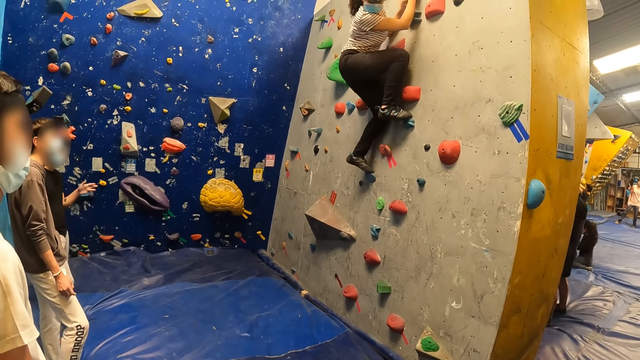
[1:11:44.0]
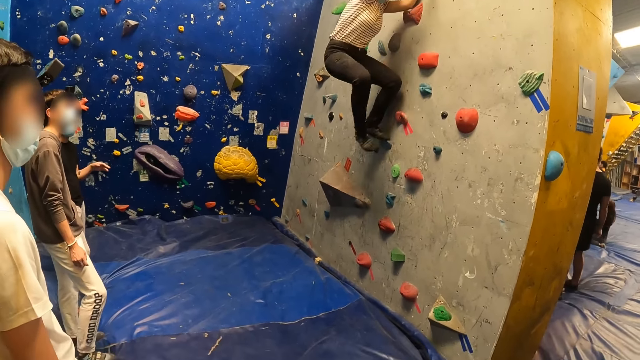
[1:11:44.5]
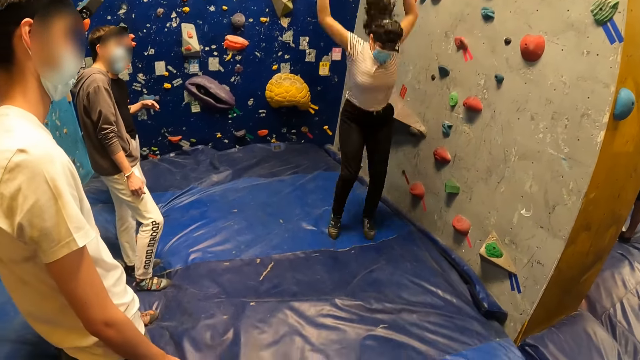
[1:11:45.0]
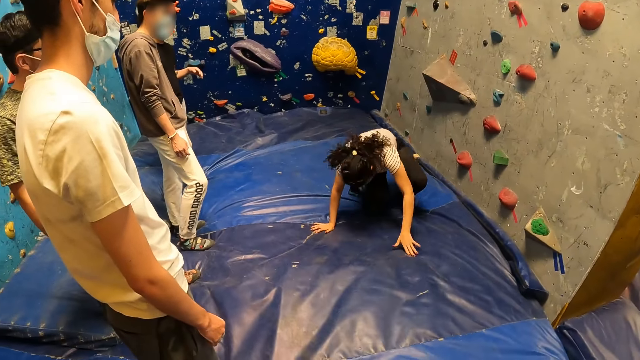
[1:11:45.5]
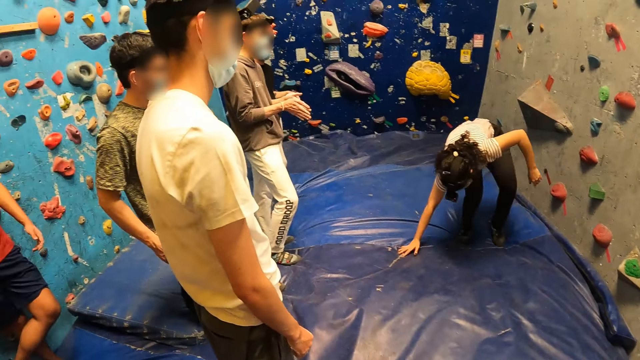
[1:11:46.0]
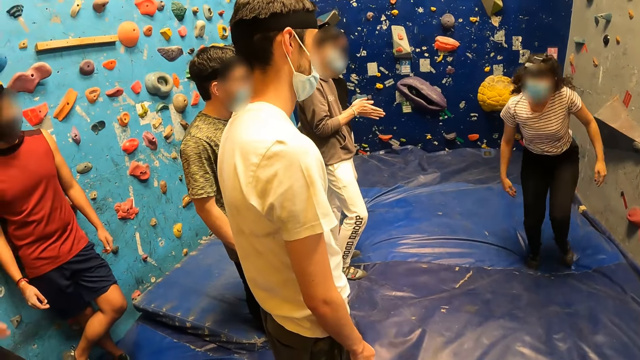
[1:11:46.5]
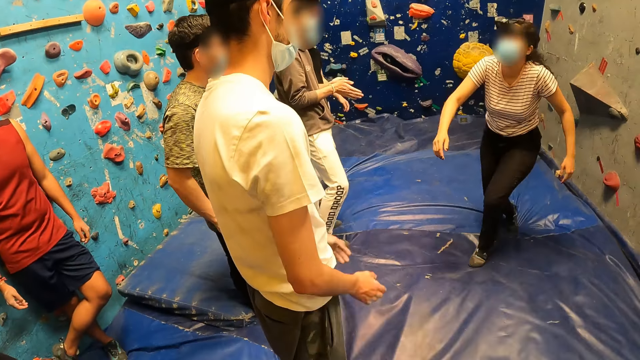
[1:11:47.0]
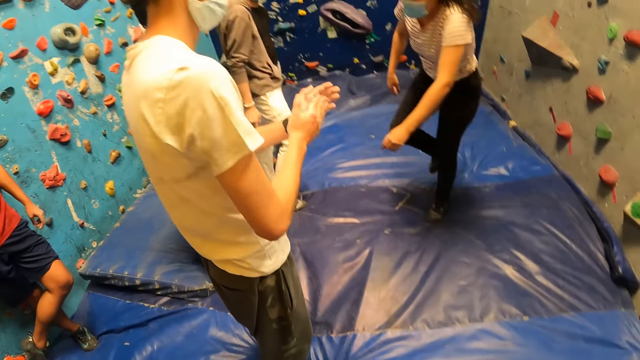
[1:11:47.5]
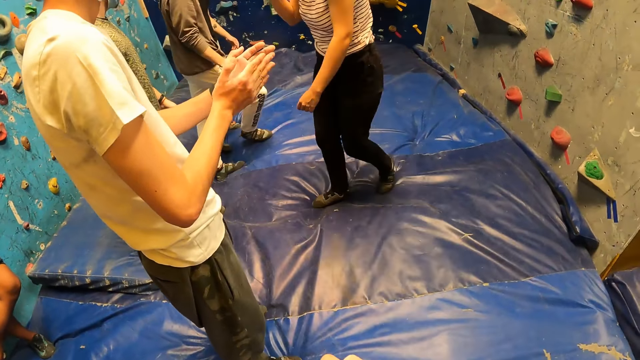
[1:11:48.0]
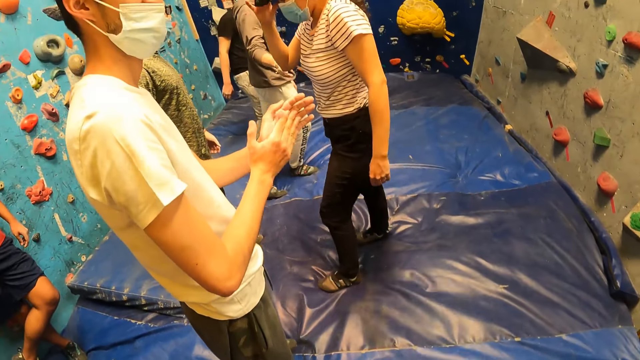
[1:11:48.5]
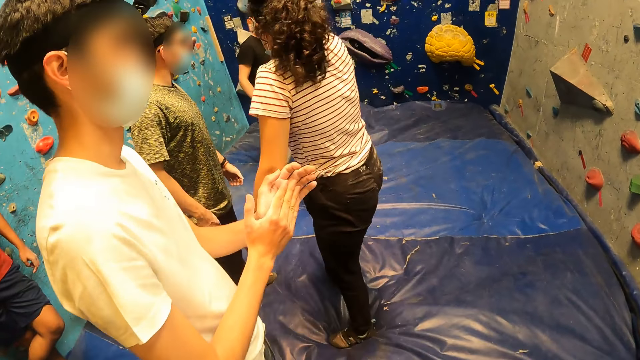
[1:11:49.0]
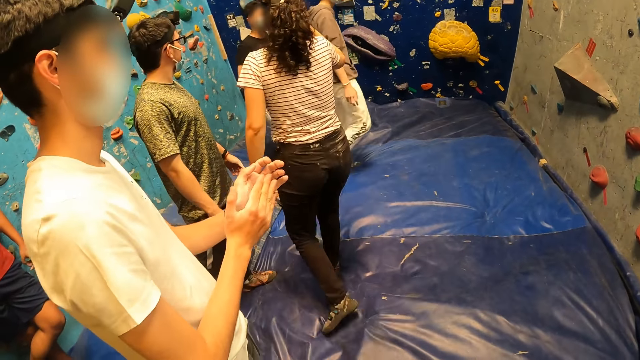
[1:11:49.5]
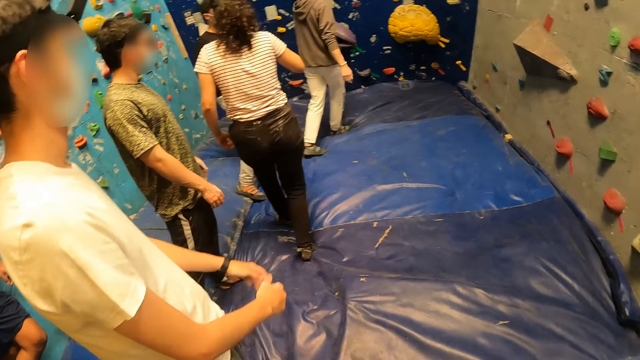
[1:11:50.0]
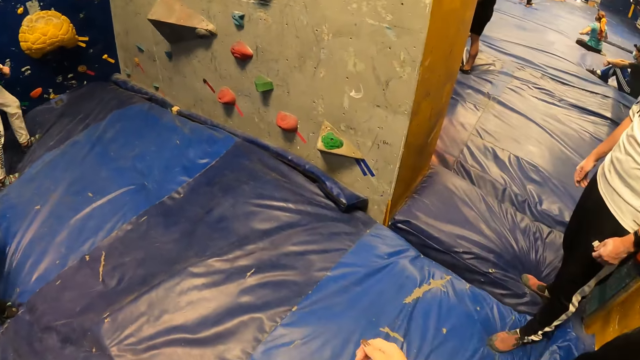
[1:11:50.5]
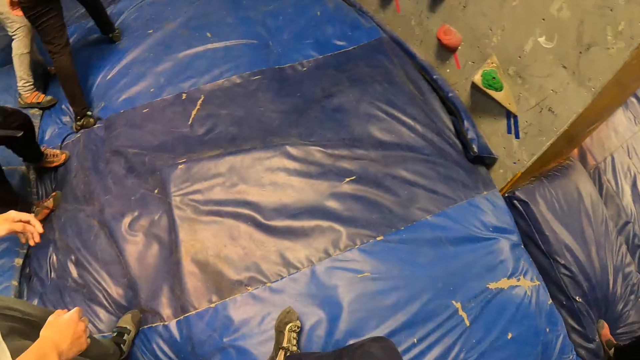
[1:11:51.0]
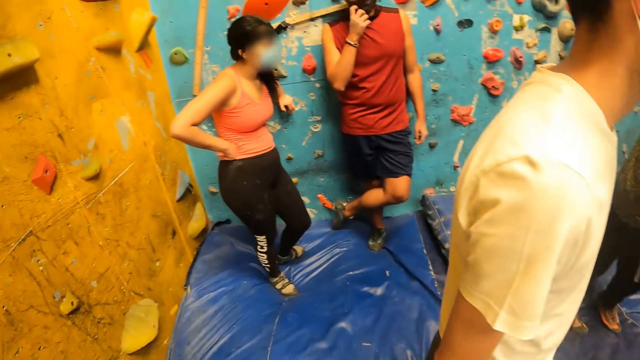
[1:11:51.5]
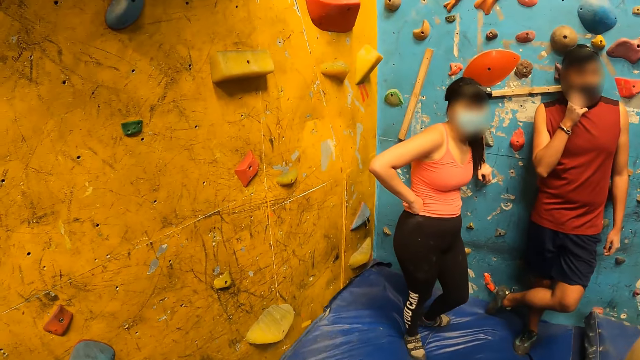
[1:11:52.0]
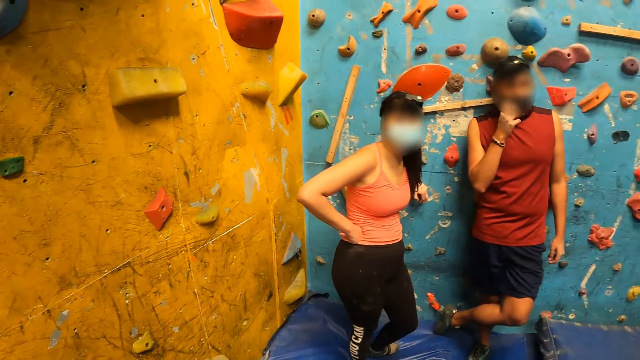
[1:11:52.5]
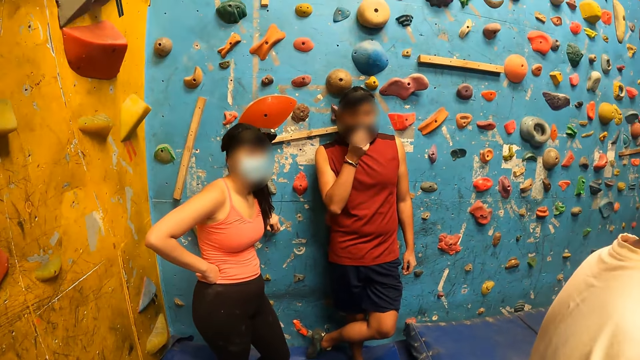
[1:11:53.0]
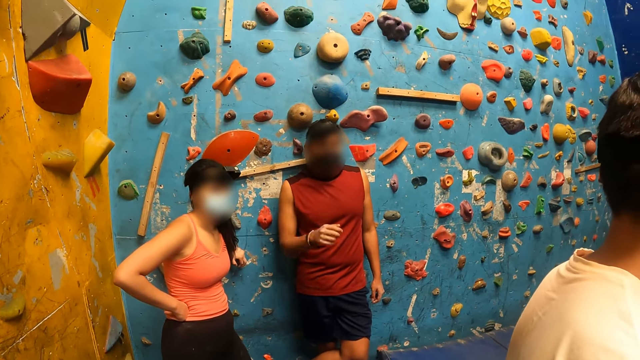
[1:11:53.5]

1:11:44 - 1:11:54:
A person climbs down the wall. The camera wearer looks around.

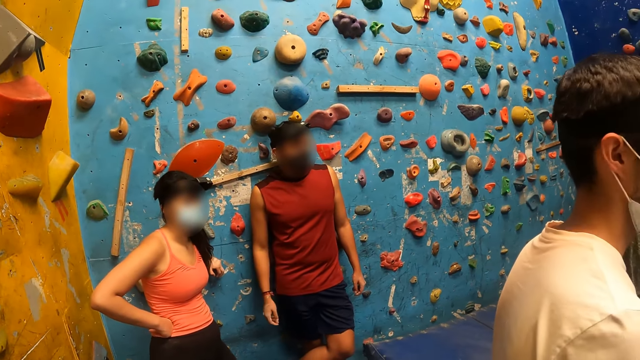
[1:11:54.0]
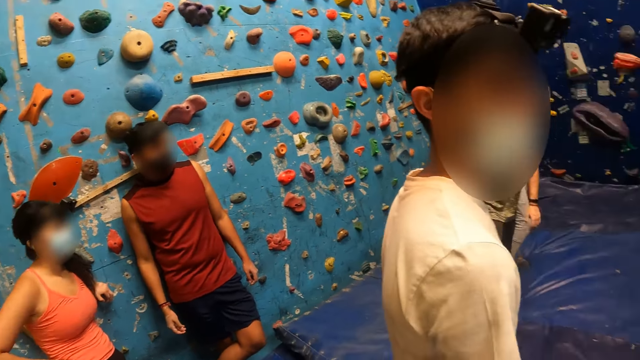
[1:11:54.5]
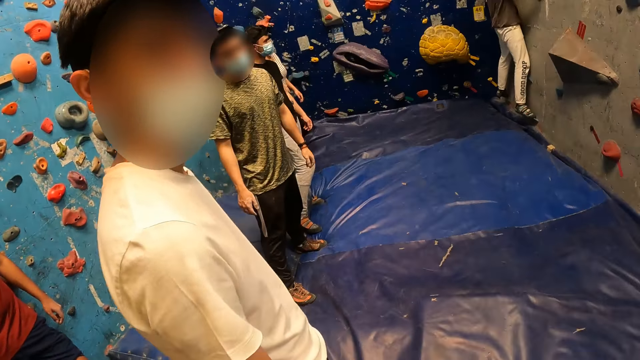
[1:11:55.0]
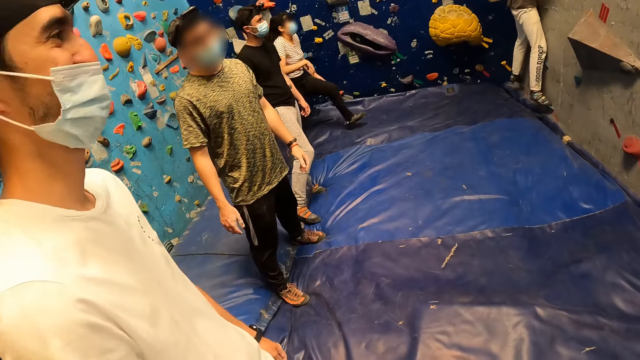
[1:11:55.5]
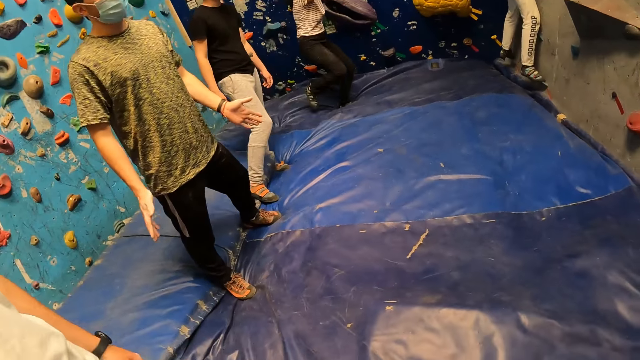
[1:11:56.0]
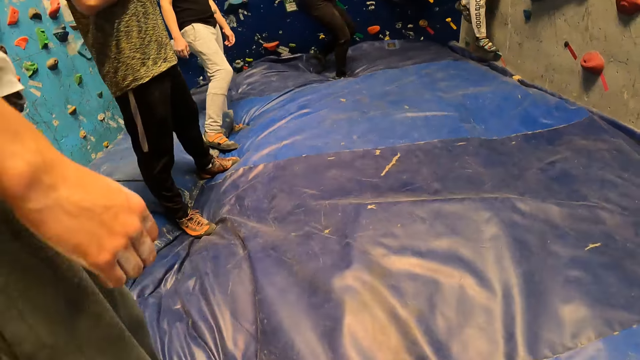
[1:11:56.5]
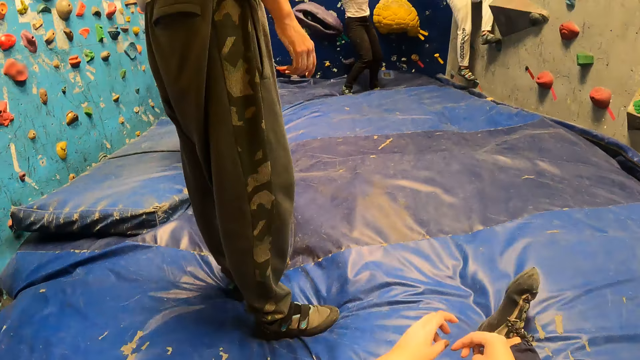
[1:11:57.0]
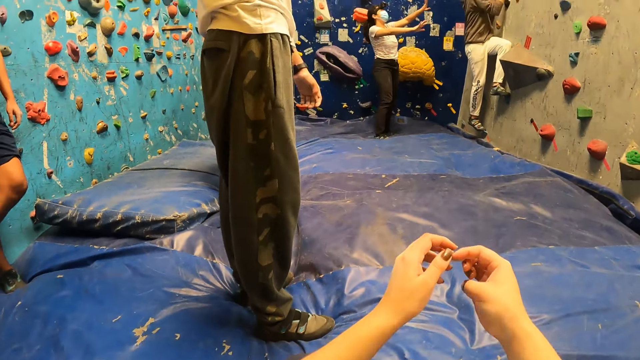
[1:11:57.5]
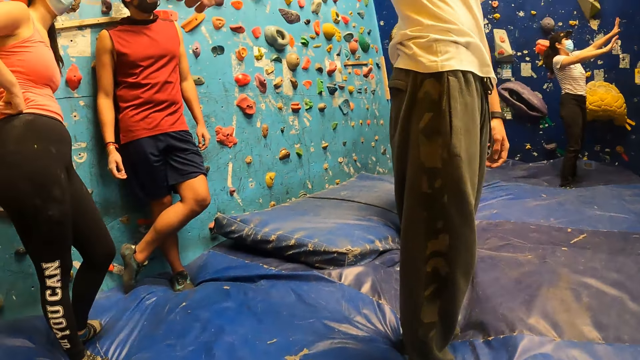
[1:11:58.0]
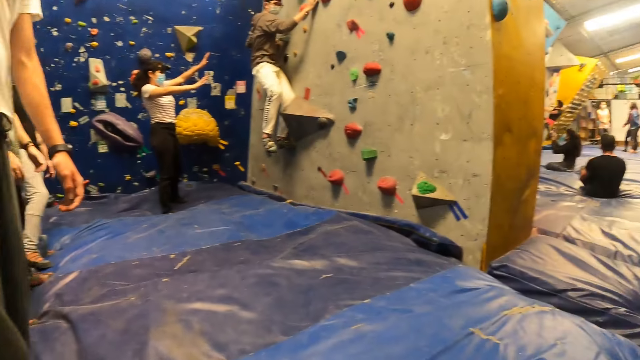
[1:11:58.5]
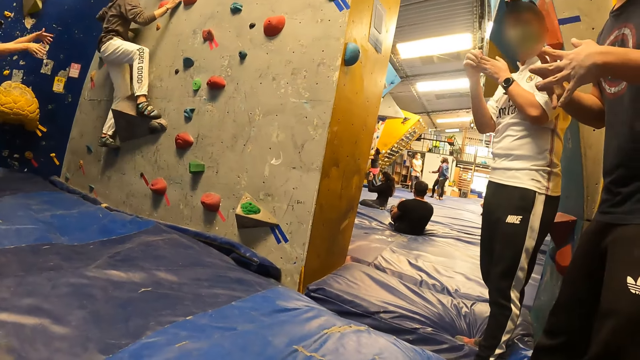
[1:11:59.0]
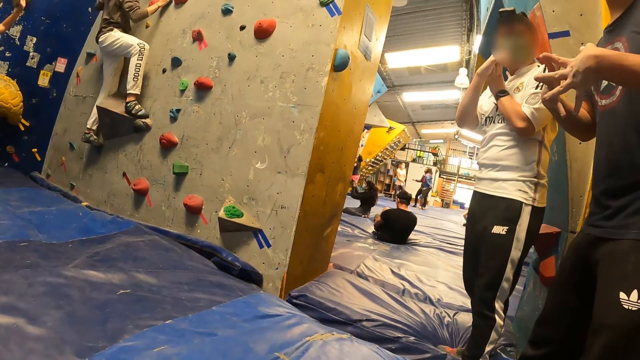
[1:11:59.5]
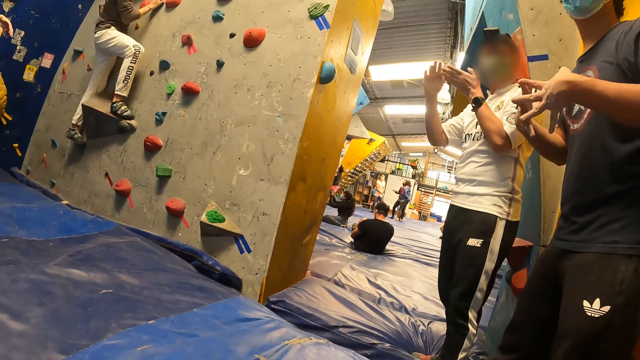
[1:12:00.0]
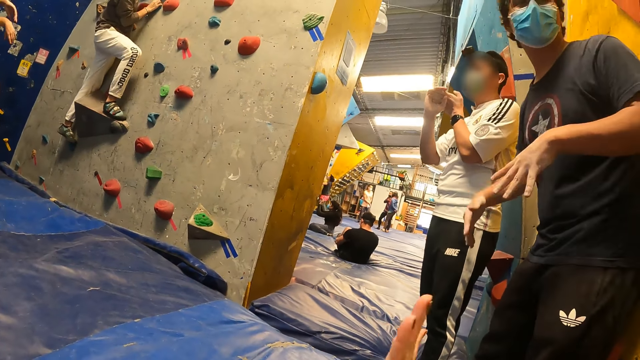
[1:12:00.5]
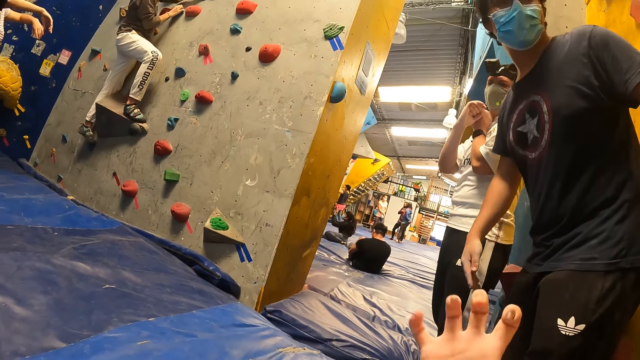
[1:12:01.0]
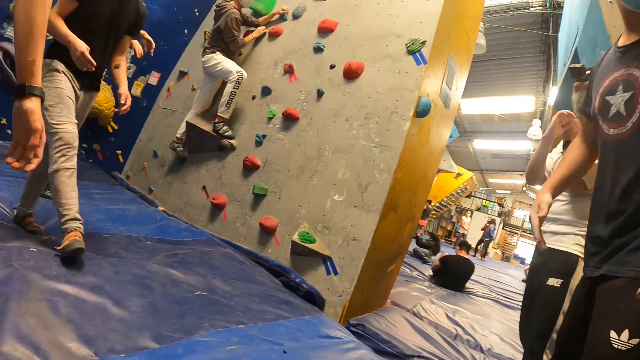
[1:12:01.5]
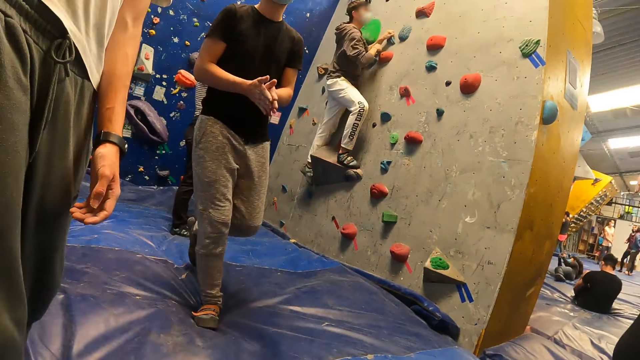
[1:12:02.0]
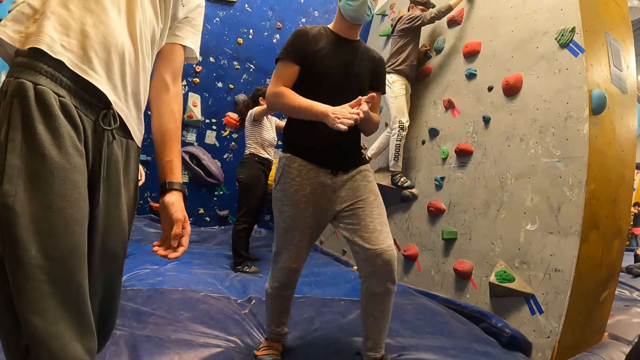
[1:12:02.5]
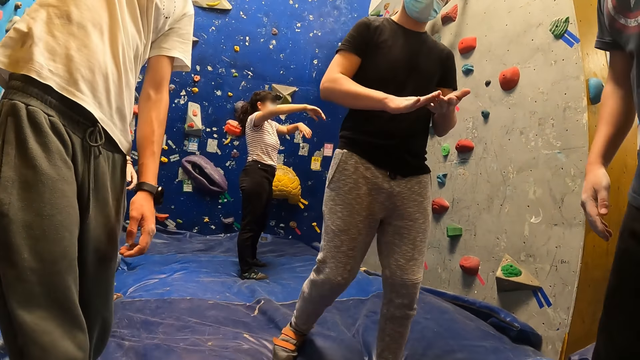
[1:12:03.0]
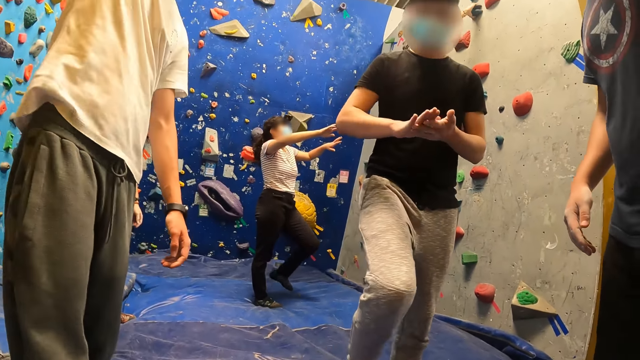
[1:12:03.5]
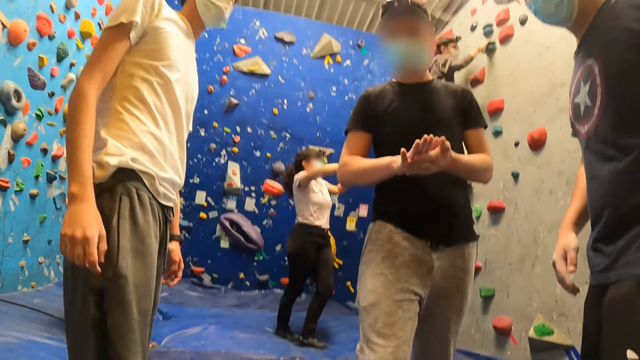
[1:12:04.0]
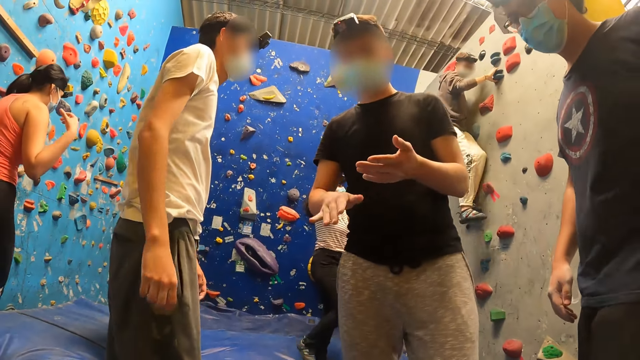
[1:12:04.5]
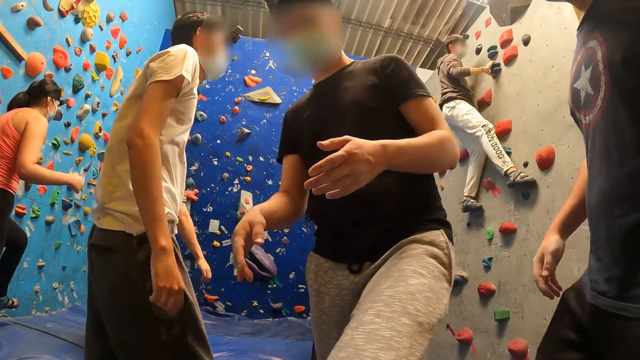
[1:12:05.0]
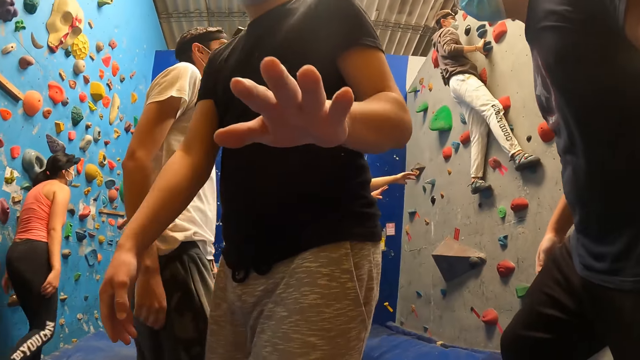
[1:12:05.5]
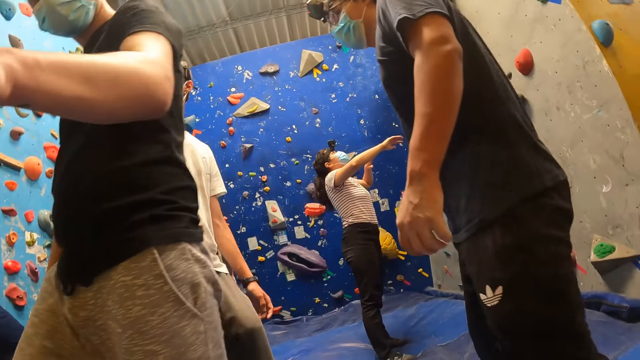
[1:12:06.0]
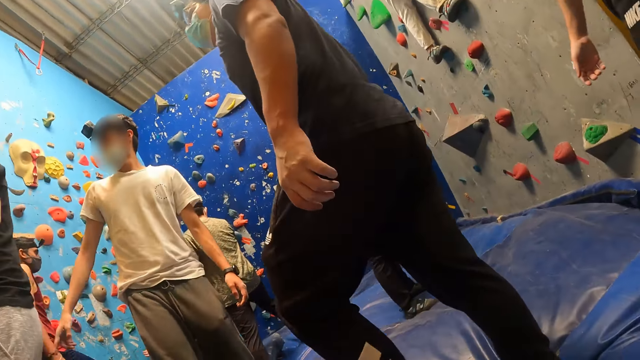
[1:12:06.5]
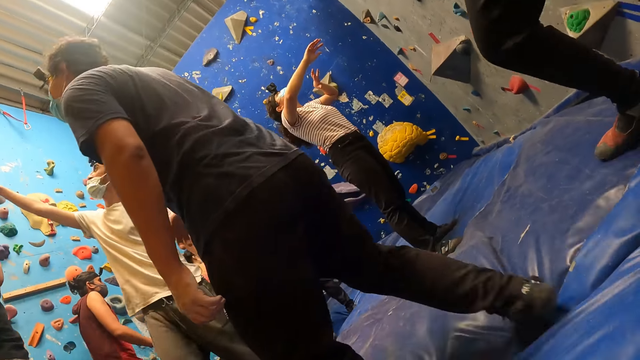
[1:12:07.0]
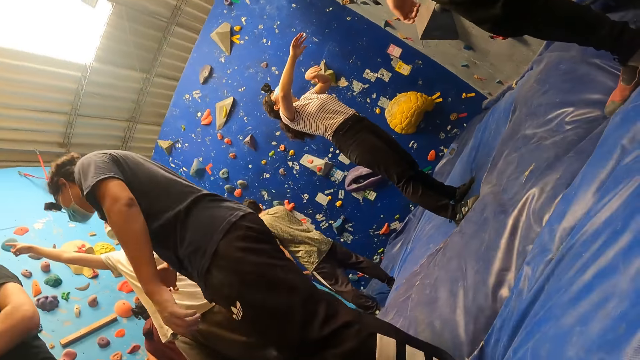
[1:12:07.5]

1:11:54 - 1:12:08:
The camera wearer sits on the floor. A person climbs the wall. Another person walks around. The camera wearer interacts with a man.
